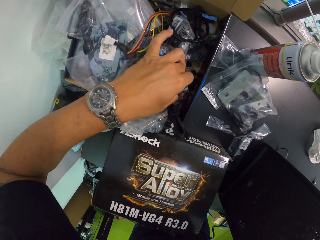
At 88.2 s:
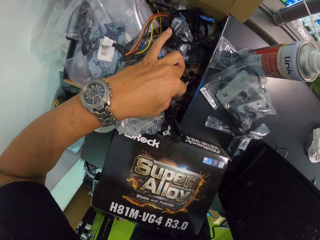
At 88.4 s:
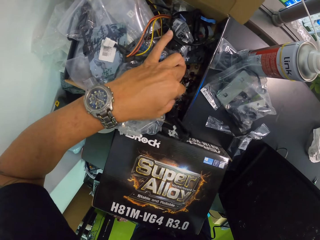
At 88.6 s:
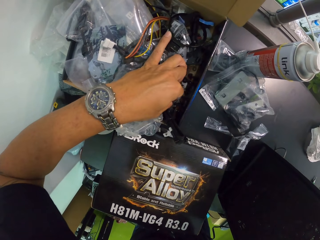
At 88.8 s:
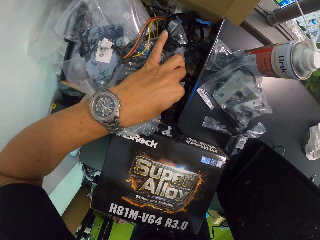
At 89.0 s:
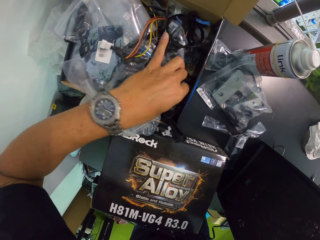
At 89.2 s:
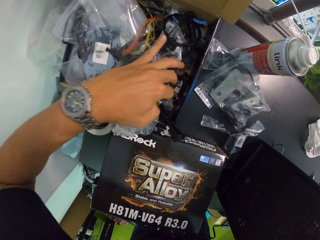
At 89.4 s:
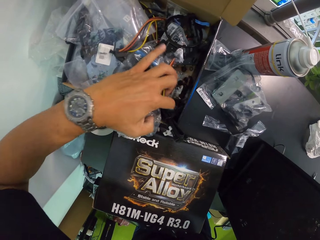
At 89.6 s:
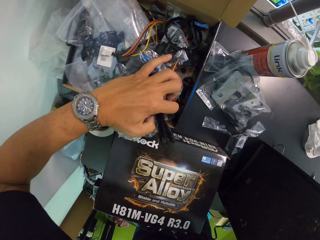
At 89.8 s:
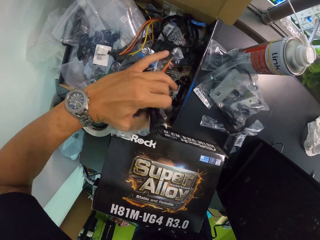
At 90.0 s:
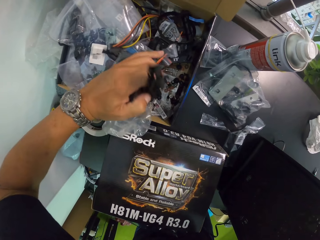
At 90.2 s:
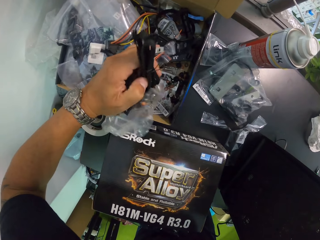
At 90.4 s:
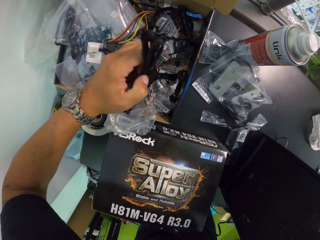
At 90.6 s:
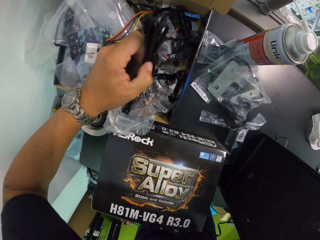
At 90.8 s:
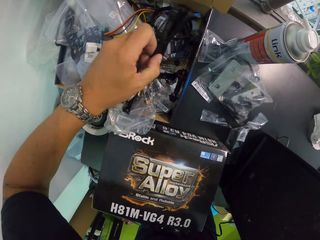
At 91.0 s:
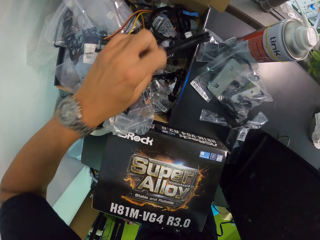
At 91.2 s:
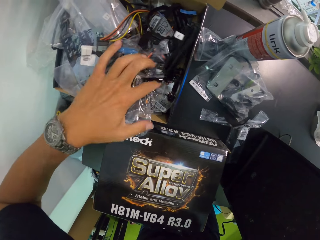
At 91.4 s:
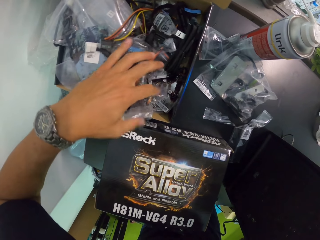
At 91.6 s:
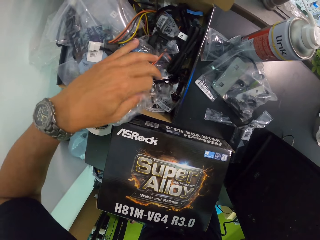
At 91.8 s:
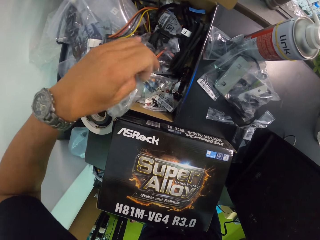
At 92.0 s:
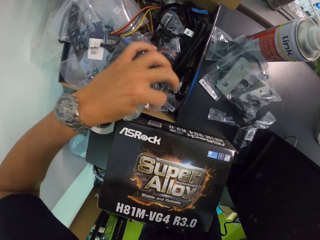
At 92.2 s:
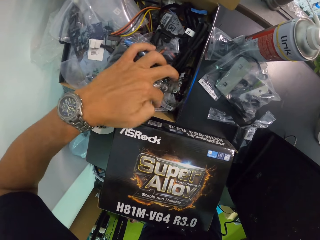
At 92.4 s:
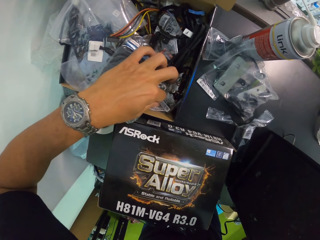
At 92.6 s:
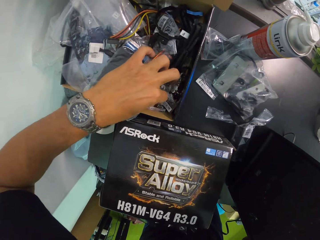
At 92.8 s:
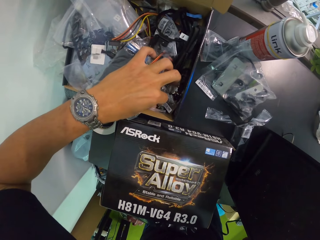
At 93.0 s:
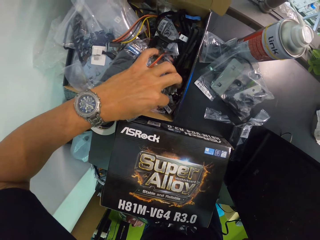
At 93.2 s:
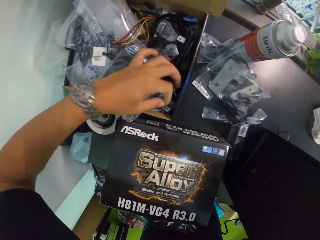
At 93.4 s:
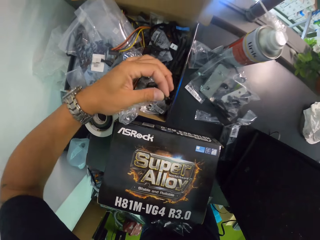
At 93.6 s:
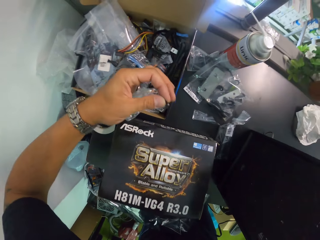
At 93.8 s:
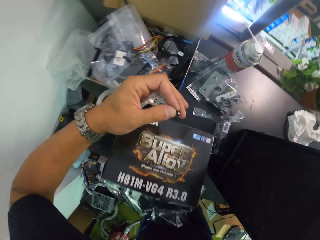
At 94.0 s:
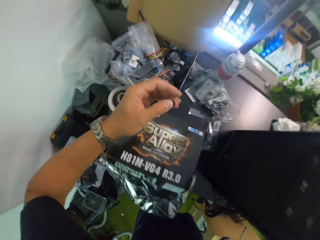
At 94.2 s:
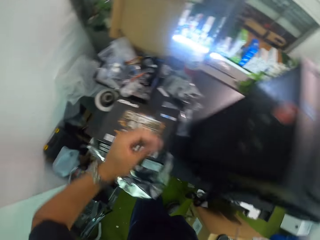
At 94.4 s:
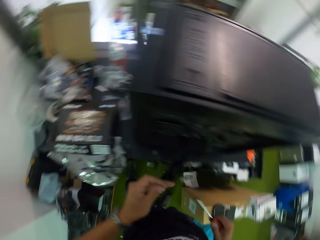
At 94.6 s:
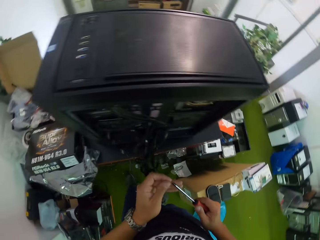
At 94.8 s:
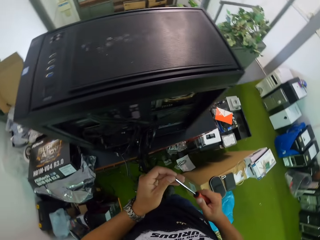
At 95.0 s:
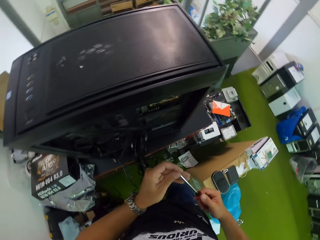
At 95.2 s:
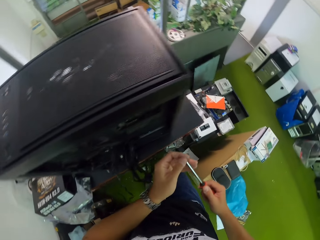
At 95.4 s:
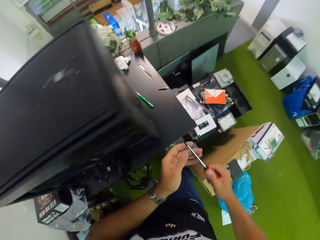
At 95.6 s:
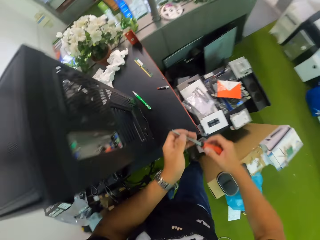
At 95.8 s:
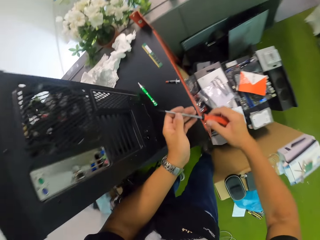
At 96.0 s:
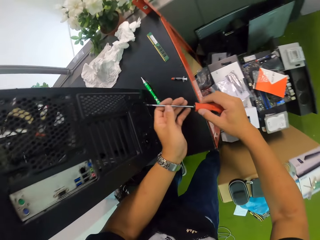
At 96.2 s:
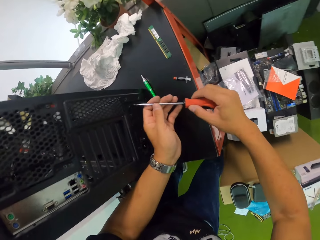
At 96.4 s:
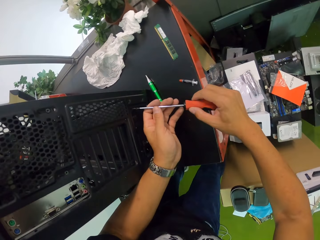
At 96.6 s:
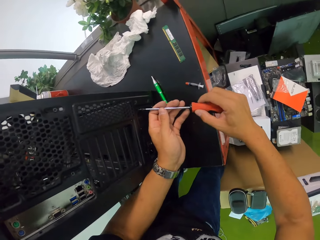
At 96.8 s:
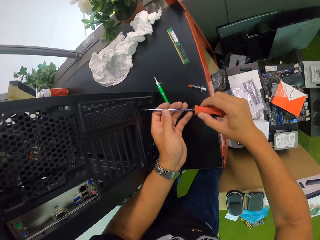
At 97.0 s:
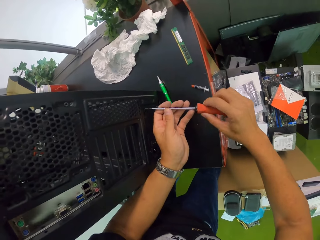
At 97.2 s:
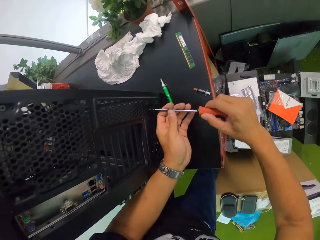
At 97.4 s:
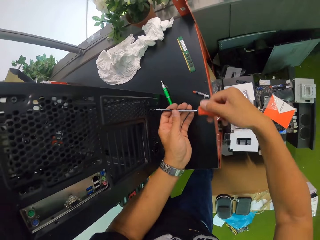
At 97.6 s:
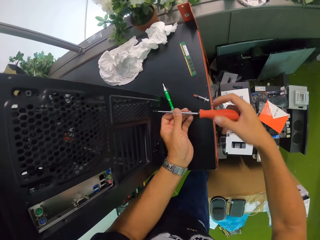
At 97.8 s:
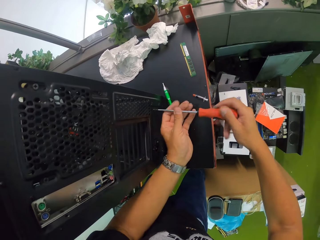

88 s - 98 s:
The camera wearer moves a wire in the box with his left hand. He moves a nylon in the box with his left hand. He picks a bolt from the box with his left hand. He fixes the bolt in his left hand to the screwdriver in his right hand. He inserts a screw on the computer case. He fixes the bolt on the speaker with the screwdriver in his right hand.

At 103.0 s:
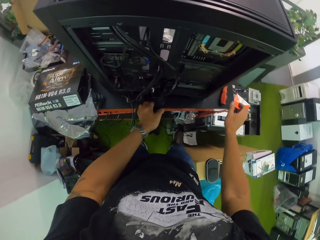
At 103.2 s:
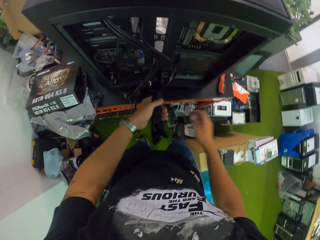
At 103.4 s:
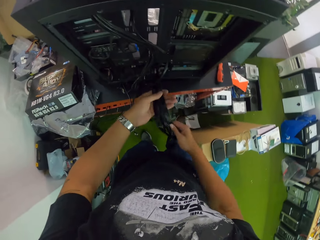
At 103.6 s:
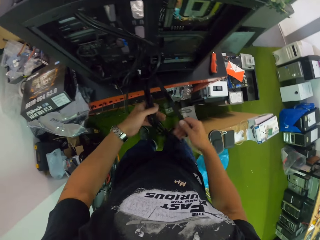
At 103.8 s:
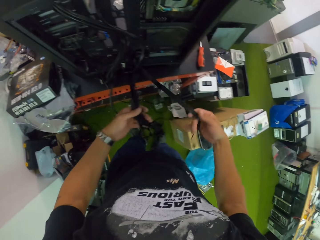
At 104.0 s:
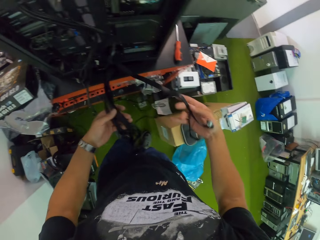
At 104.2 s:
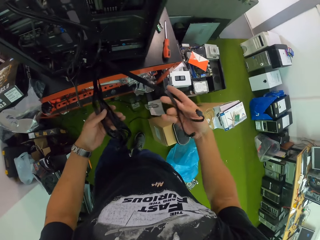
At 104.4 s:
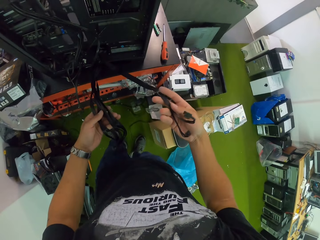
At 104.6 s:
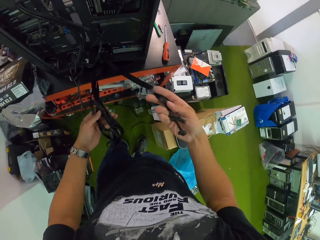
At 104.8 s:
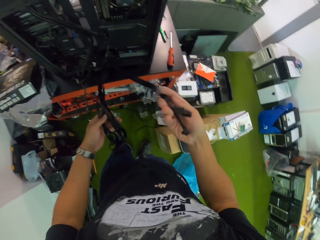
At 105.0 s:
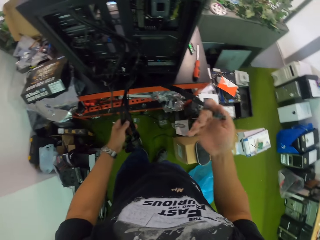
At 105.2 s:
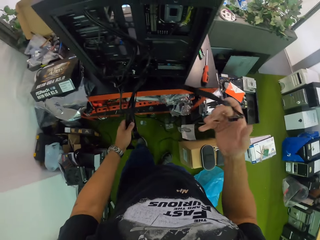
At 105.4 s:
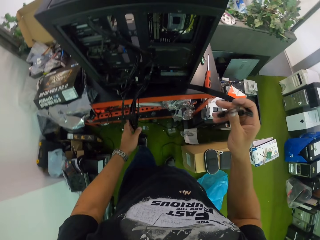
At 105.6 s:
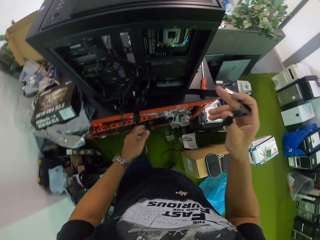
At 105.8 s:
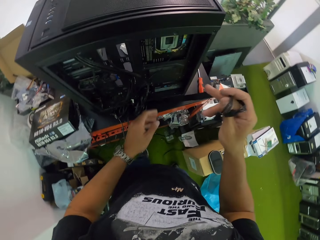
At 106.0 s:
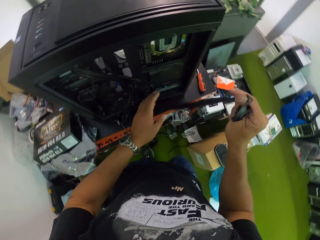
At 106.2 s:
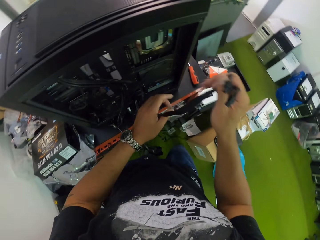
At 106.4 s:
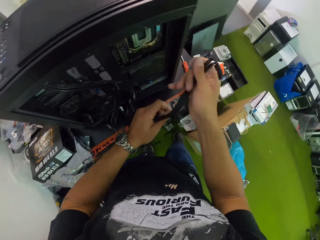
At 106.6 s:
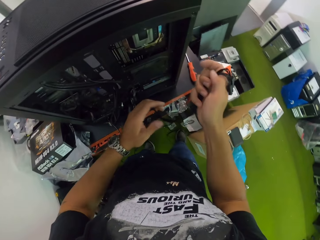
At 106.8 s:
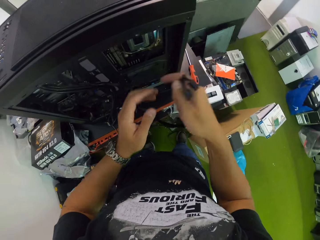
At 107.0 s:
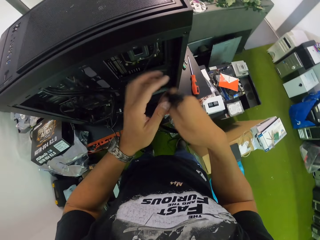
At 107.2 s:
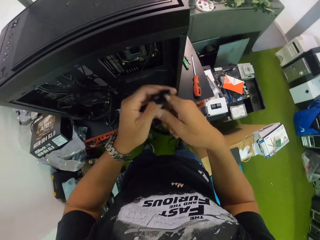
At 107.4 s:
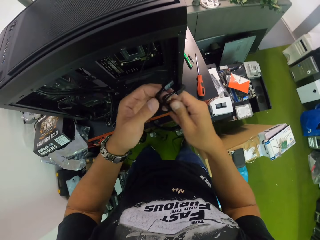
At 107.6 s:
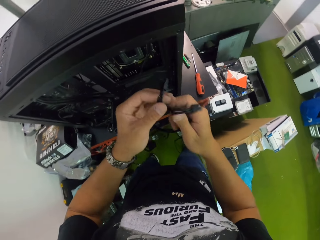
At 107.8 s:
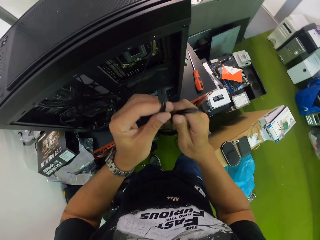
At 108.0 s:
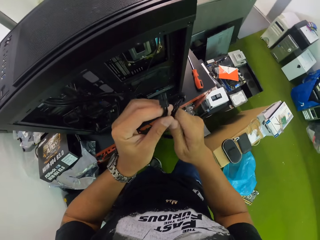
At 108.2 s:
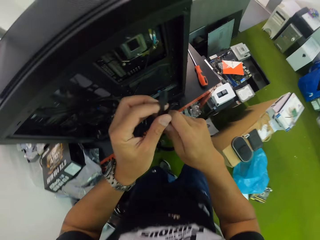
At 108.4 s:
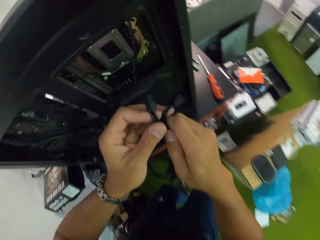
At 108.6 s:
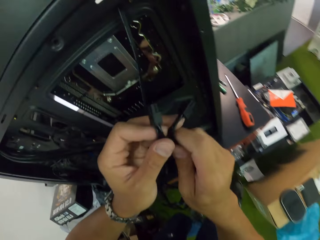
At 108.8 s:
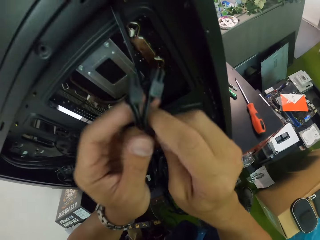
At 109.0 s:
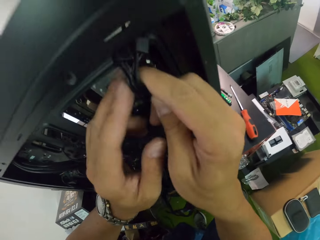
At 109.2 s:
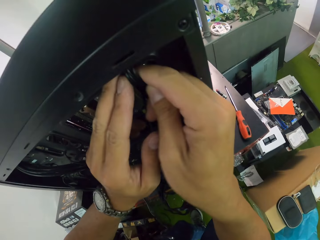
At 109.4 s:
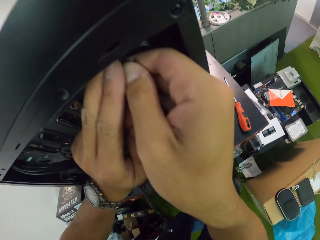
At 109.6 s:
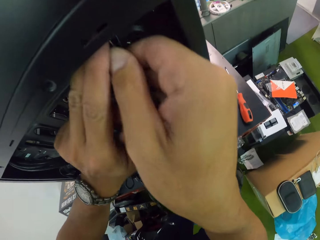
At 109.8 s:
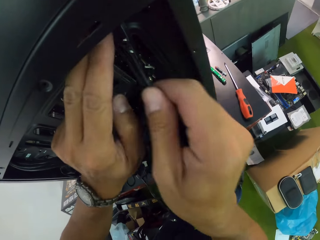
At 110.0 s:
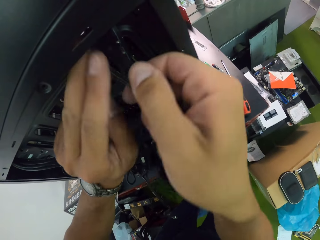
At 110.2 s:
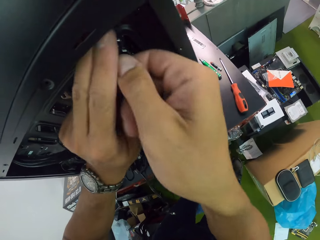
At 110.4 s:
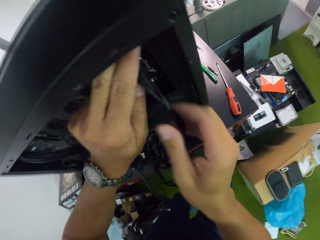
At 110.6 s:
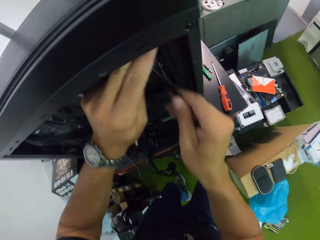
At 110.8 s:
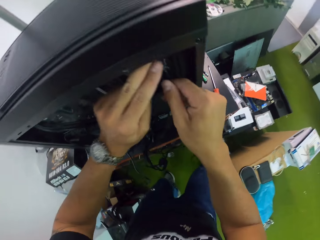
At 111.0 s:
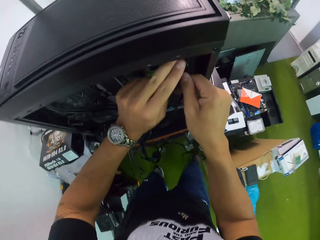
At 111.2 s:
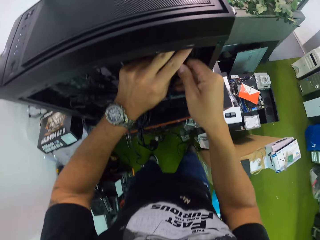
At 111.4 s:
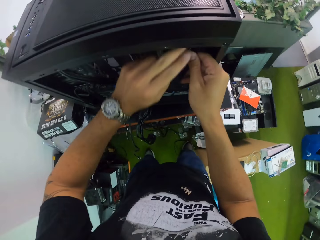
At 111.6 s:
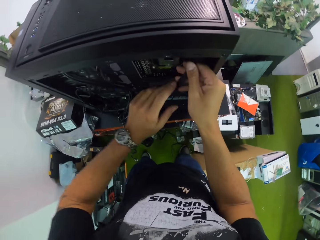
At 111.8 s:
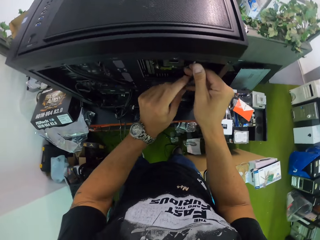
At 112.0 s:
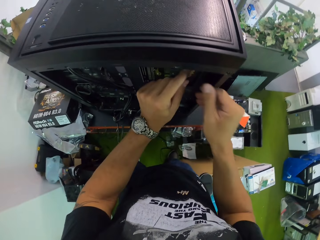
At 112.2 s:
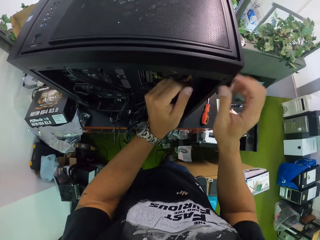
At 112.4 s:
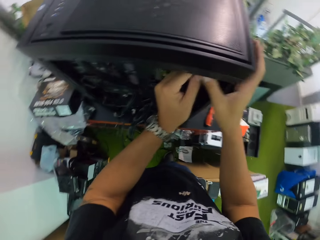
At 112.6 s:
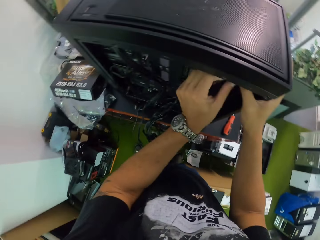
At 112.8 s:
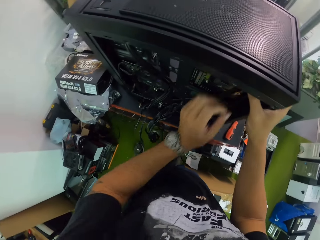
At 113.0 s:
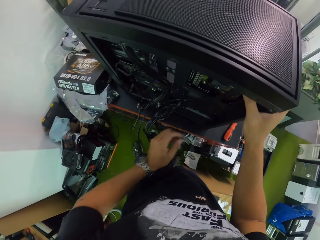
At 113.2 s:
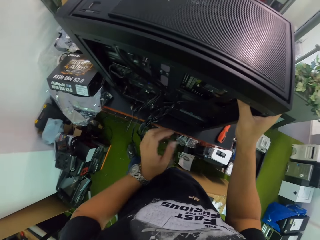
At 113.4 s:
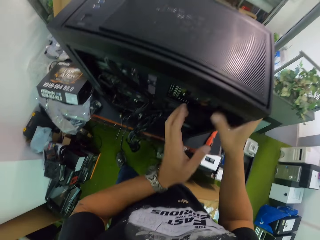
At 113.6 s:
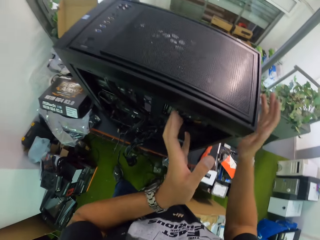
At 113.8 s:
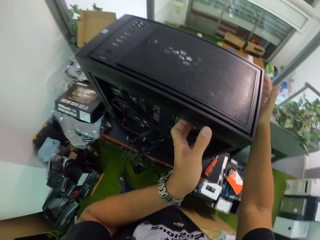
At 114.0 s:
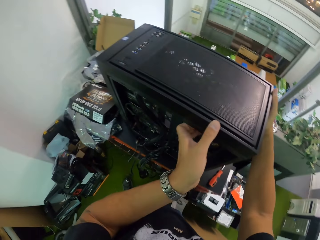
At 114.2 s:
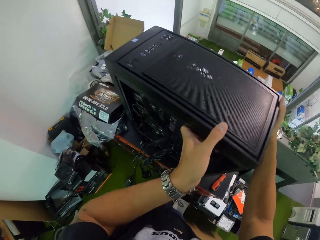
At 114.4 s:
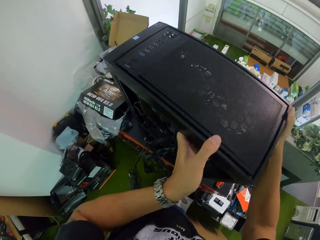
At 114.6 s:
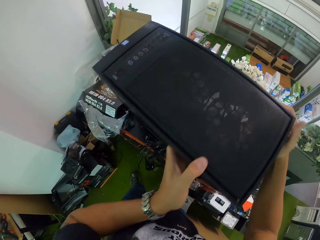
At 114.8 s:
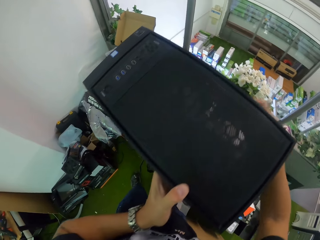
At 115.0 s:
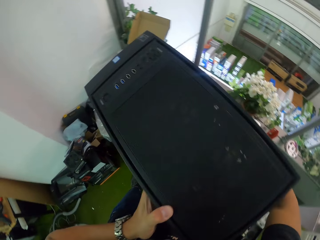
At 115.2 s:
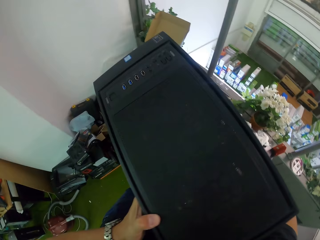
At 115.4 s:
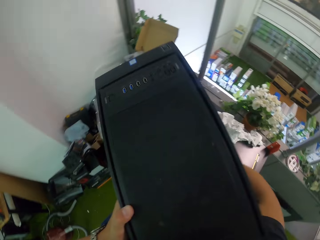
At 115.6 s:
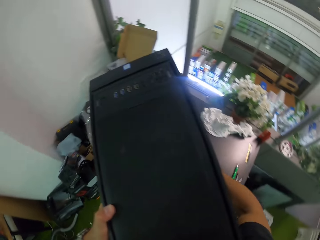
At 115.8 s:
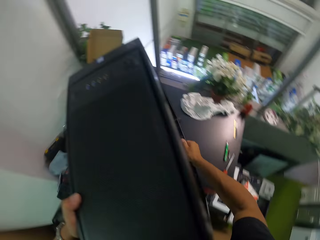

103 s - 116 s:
The camera wearer holds the wire of the fan with his left hand. He holds part of the wire of the fan with his right hand. He checks the cables on the computer case. He drops the wire in his left hand. He holds the wire with both hands. He puts the wire into the speaker with both hands. He holds the speaker with his right hand. He picks the speaker from the workstation with both hands.
